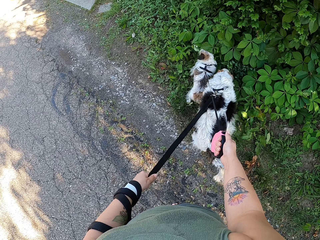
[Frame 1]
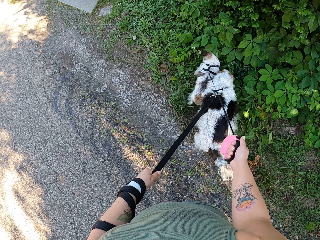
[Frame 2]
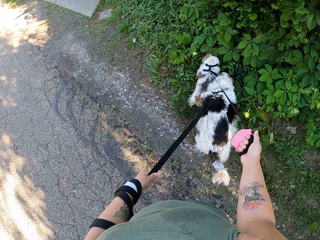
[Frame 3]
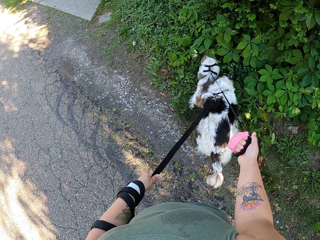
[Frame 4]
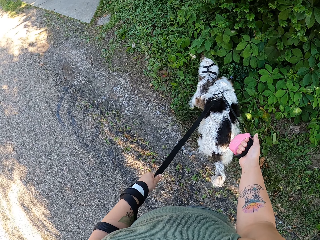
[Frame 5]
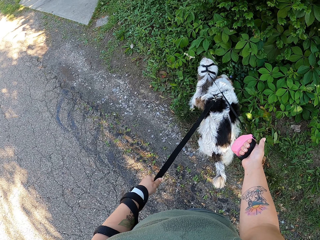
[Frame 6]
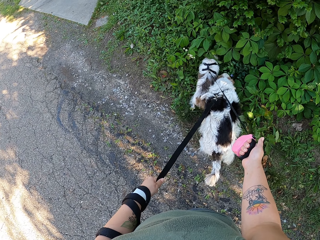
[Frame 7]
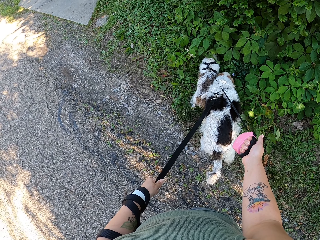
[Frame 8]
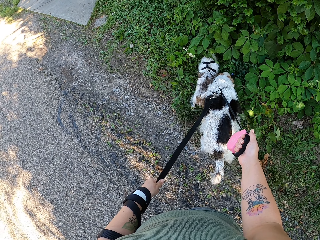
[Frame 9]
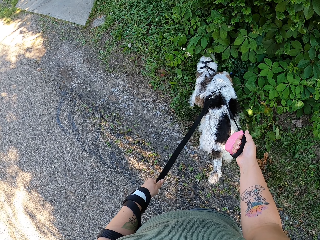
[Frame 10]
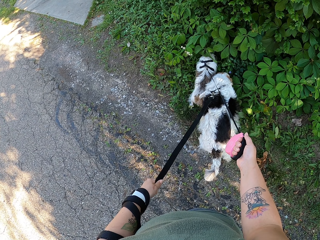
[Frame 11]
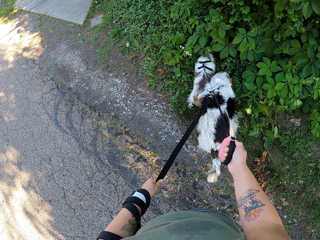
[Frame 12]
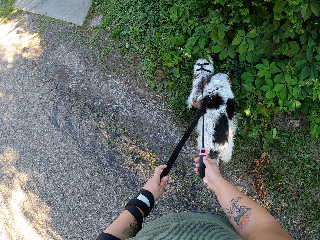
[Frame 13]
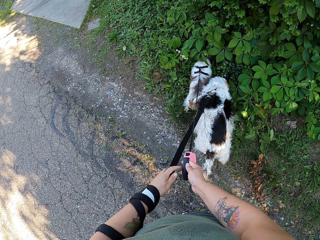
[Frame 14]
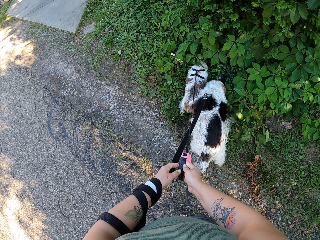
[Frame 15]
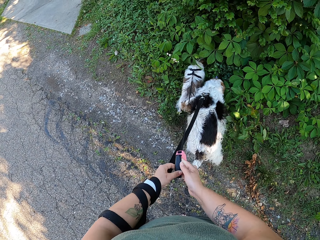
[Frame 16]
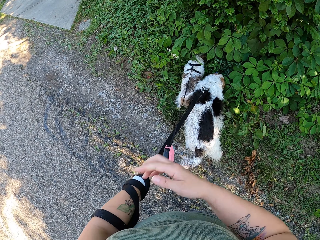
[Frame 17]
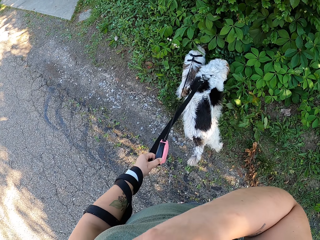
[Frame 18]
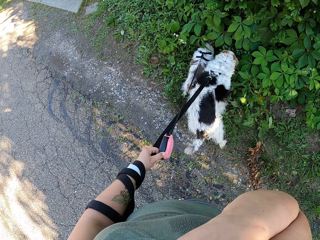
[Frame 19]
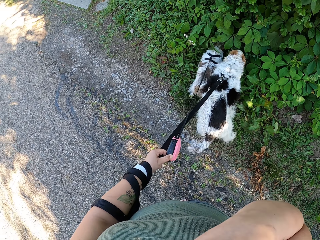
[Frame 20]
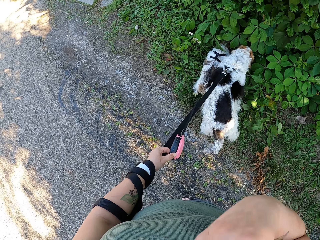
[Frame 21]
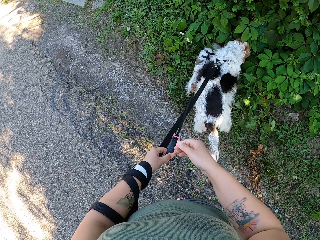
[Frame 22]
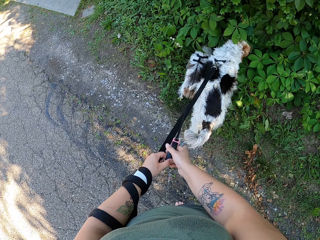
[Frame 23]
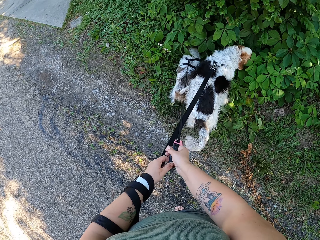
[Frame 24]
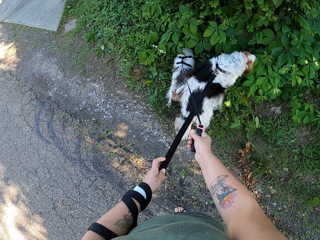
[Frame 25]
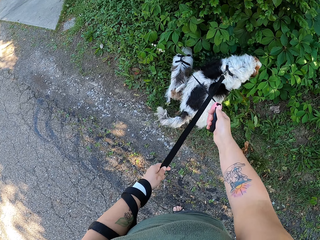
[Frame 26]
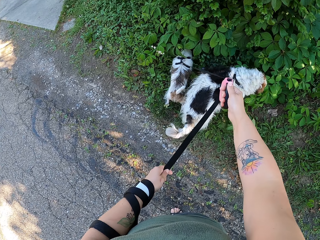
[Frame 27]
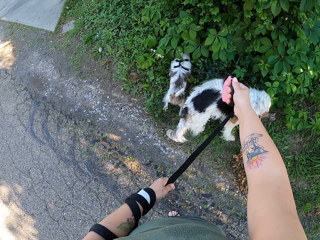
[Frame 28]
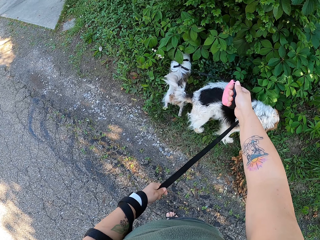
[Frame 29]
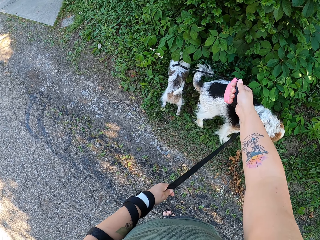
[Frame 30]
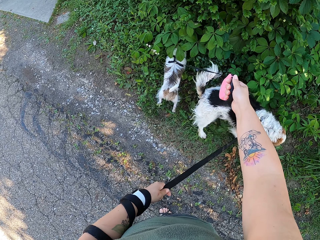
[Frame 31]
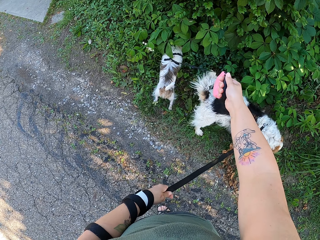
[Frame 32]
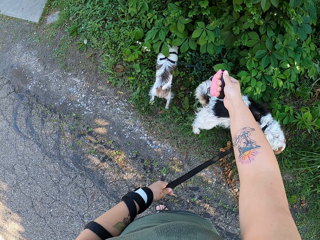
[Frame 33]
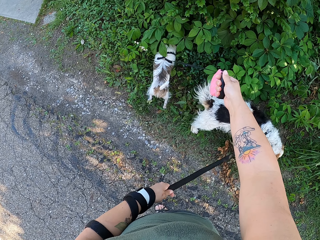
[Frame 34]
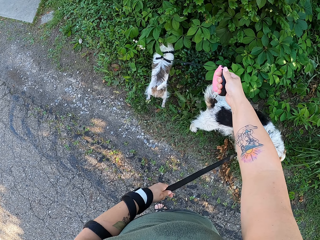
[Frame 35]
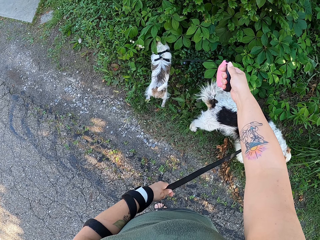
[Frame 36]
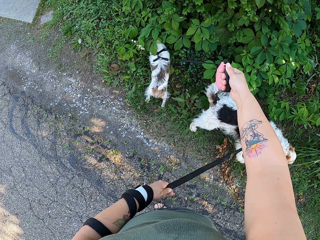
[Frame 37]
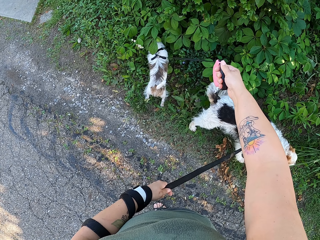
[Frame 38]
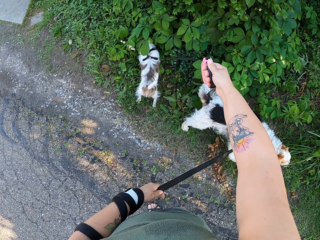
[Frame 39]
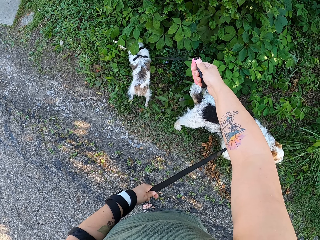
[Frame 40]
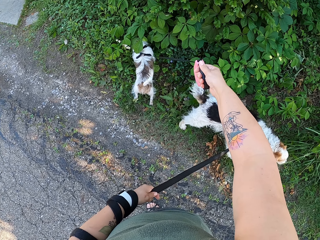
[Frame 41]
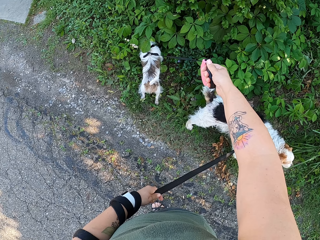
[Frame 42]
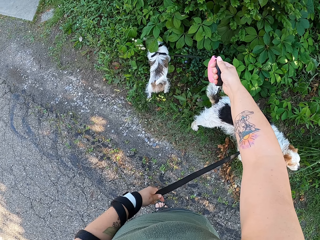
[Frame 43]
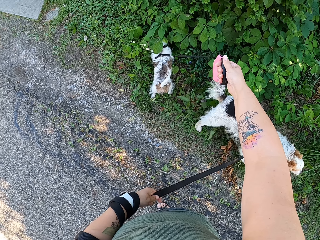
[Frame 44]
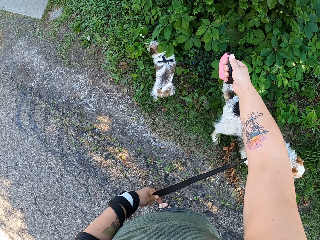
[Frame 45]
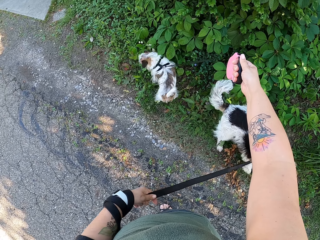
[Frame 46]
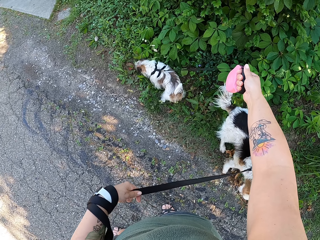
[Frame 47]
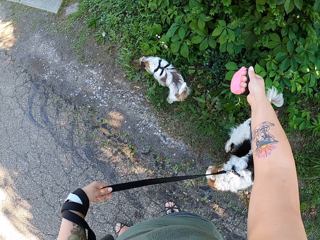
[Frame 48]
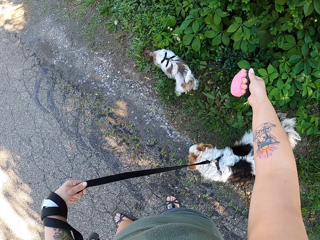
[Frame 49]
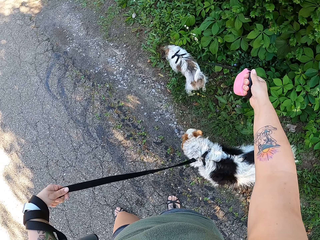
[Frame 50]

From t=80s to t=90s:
The camera wearer holds the dogs in one hand. He touches his face. He holds the dogs with both hands.

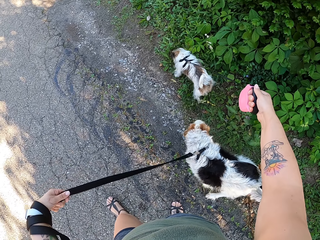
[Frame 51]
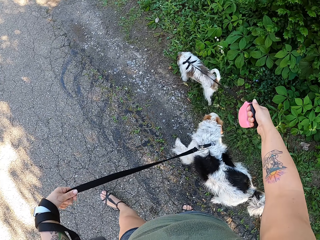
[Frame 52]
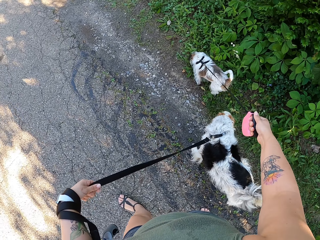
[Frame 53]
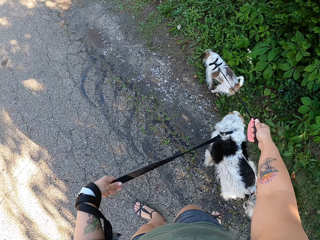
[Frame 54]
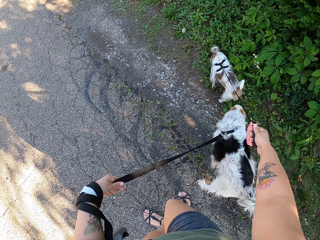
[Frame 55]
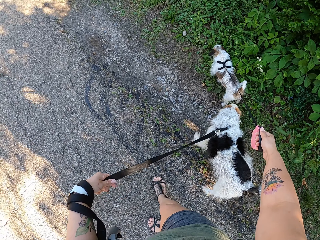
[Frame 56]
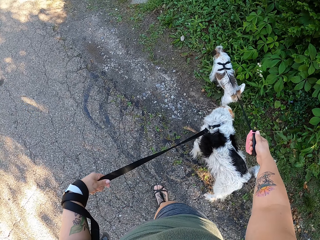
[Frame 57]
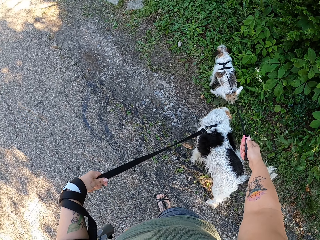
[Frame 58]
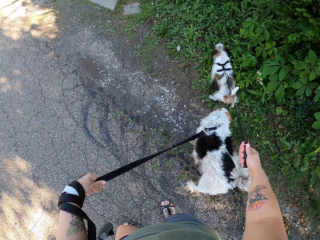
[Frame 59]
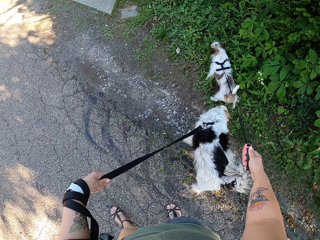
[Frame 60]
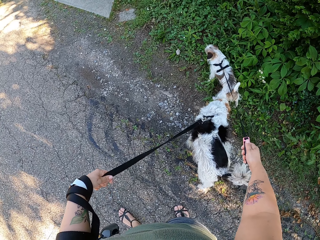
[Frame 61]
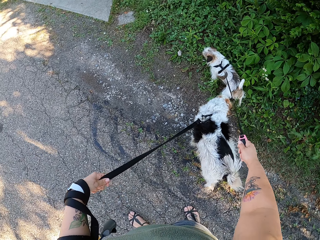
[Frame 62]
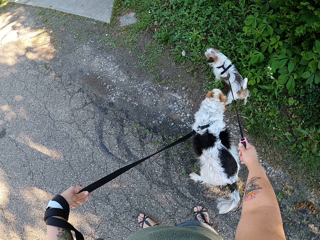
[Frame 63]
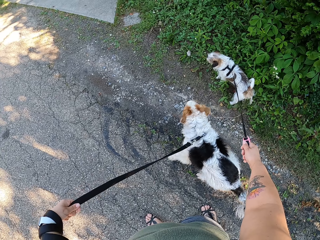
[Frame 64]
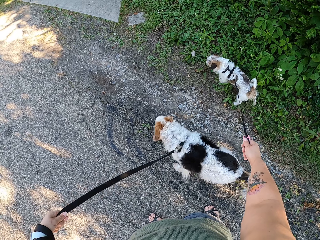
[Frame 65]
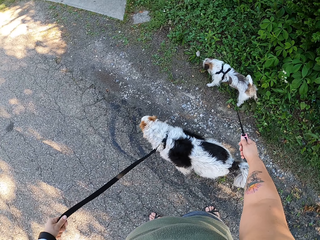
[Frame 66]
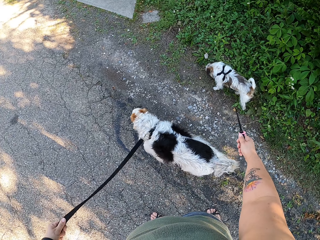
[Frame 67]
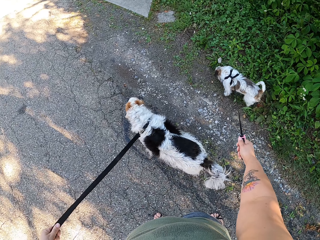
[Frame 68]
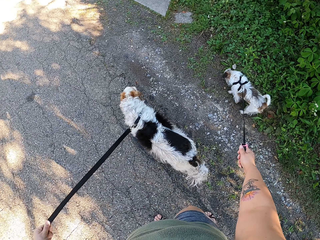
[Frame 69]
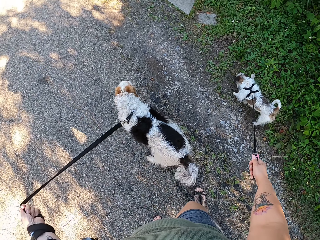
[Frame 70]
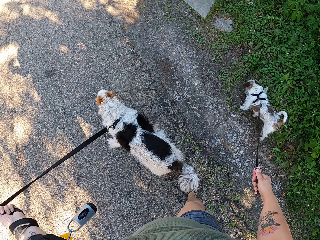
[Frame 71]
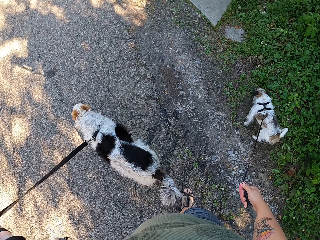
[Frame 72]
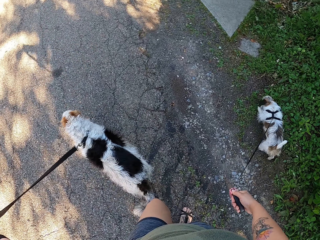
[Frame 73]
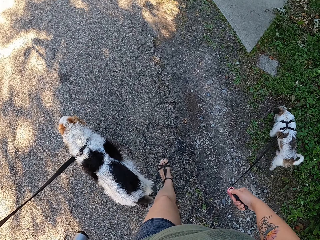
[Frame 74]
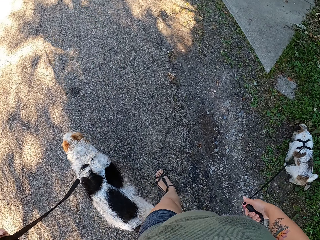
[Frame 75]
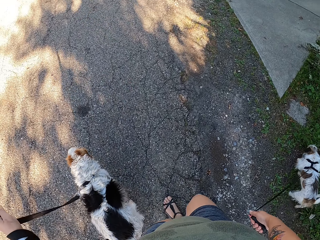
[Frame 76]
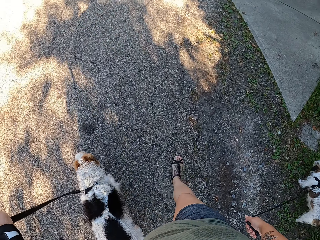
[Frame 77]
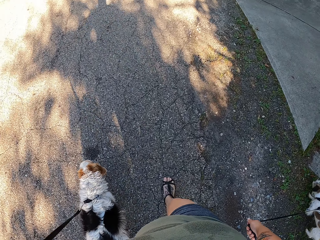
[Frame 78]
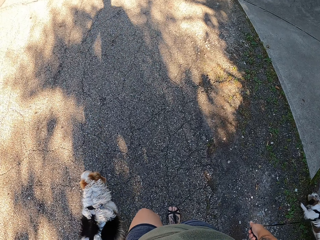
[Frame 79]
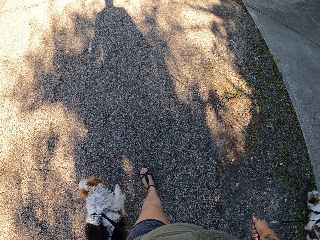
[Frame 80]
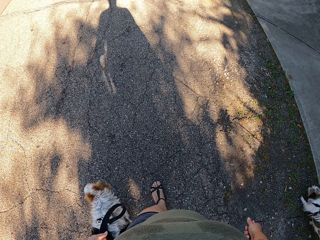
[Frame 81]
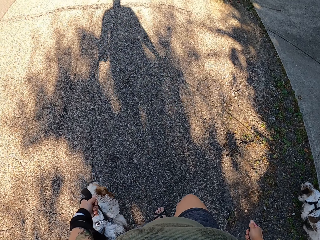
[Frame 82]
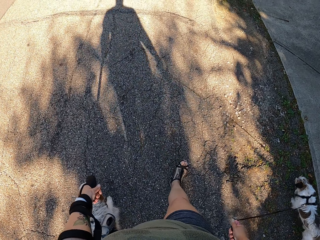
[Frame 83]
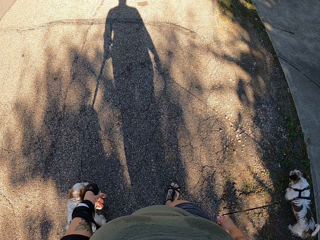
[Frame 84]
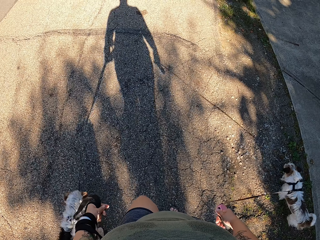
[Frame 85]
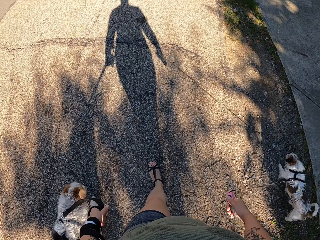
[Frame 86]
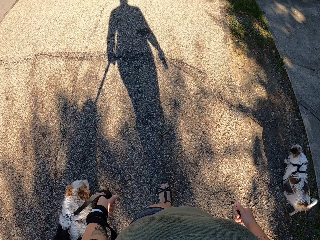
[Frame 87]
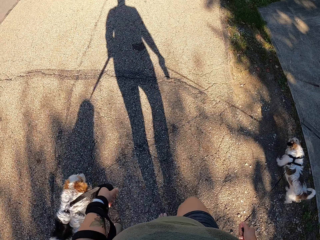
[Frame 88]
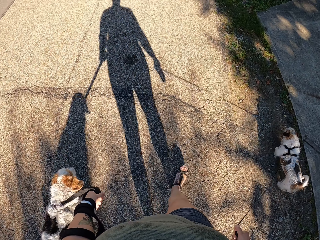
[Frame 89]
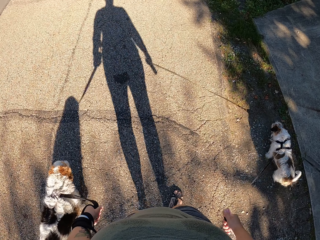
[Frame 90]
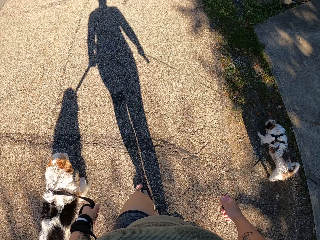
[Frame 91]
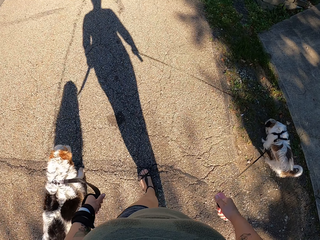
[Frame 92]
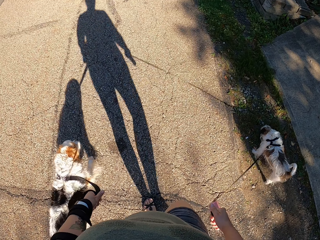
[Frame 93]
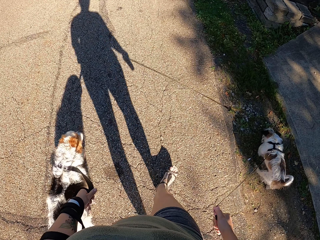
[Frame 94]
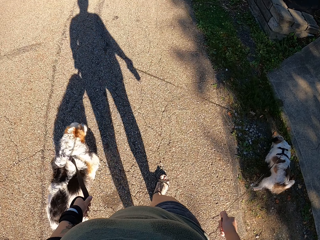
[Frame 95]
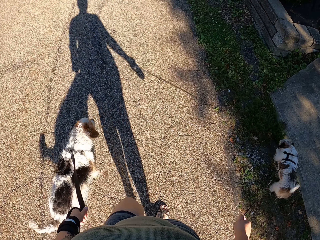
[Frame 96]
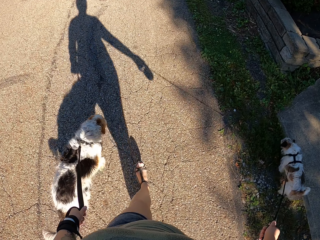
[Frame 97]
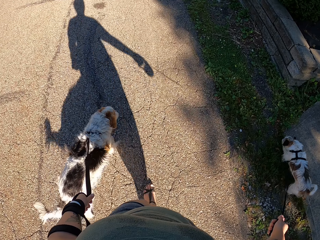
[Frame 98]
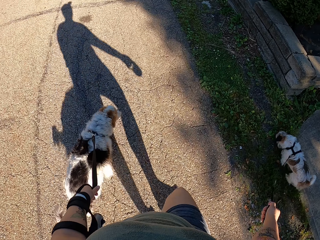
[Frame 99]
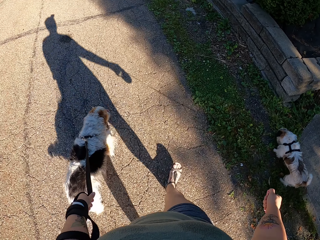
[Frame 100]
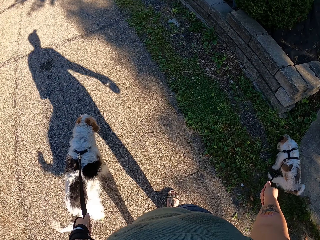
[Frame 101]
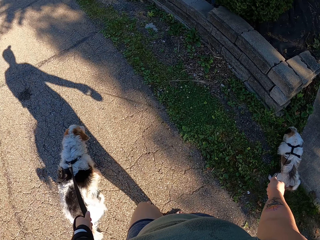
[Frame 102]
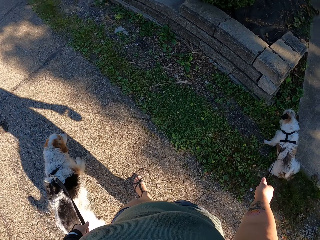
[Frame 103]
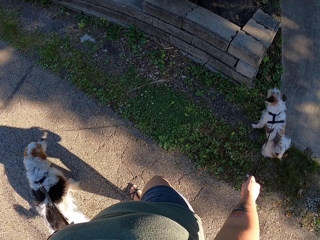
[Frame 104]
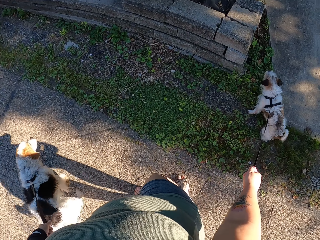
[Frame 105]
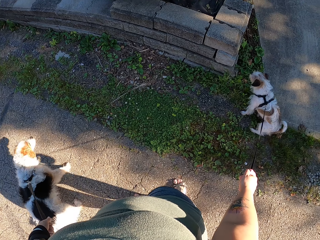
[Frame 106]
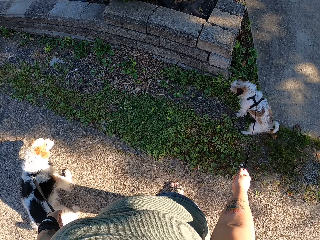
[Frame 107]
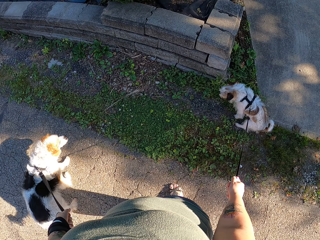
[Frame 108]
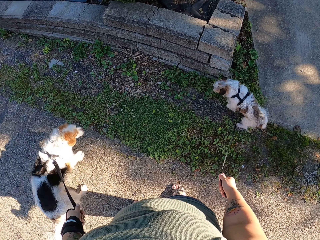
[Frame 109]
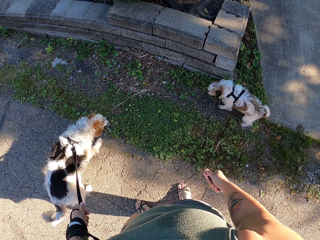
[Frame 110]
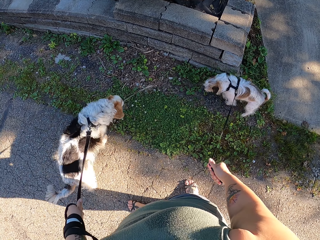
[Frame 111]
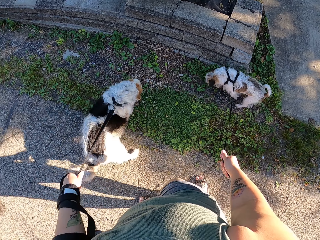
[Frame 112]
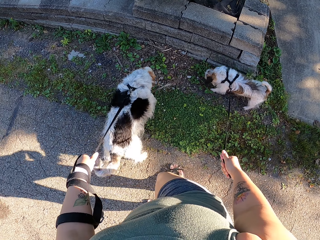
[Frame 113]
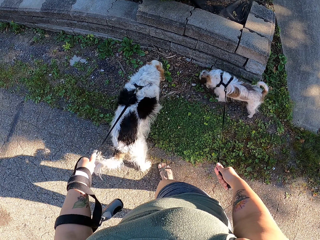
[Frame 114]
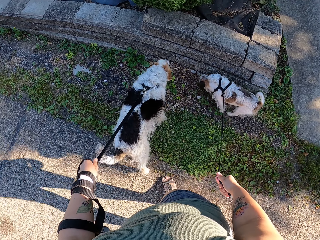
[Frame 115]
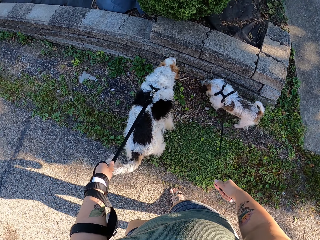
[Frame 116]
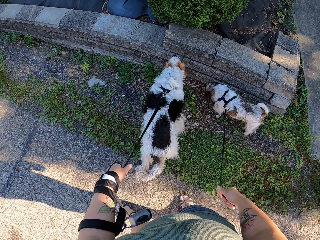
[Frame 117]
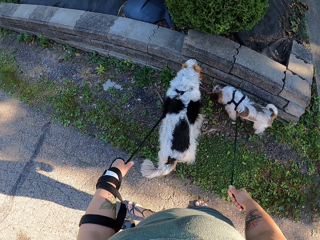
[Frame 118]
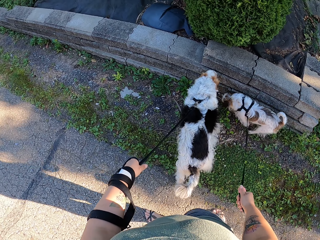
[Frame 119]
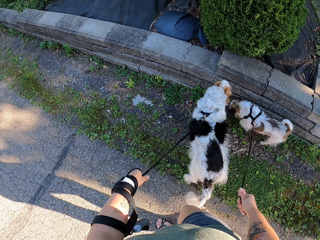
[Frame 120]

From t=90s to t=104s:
The camera wearer walks on the road with the dogs. They walk the dogs on the road. They stop on the road.
